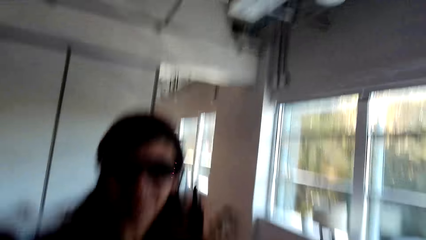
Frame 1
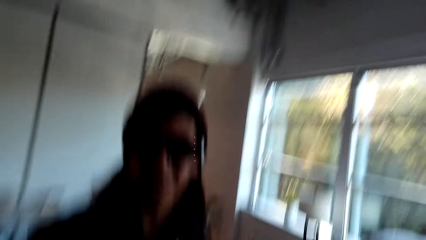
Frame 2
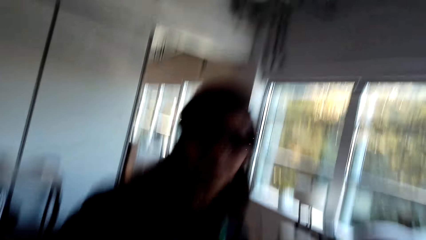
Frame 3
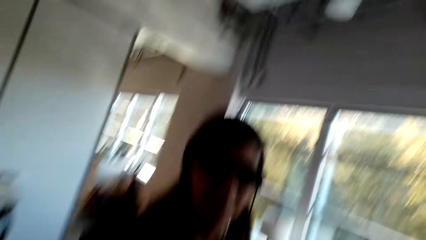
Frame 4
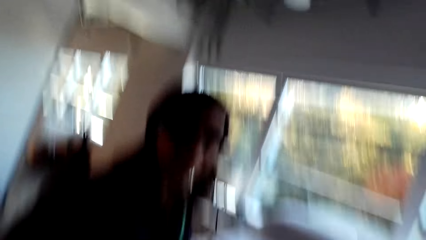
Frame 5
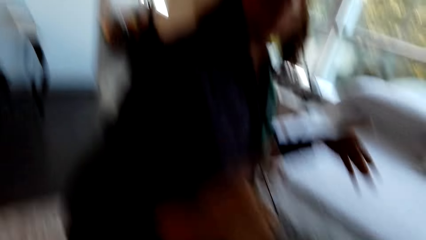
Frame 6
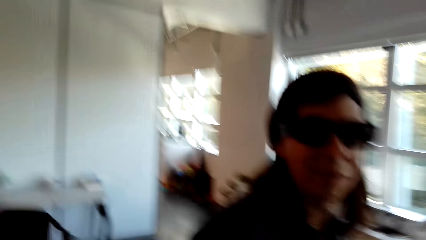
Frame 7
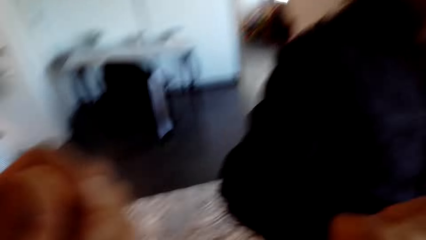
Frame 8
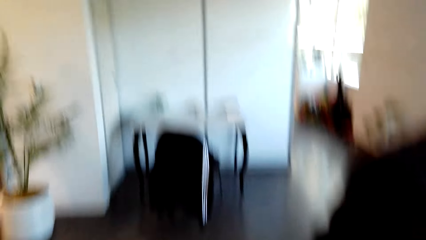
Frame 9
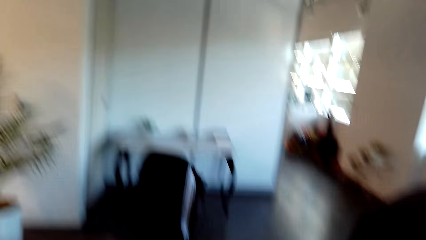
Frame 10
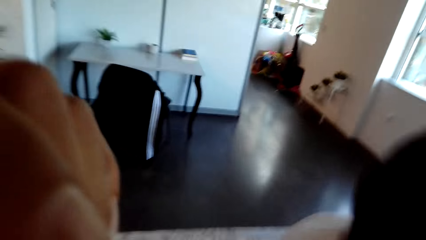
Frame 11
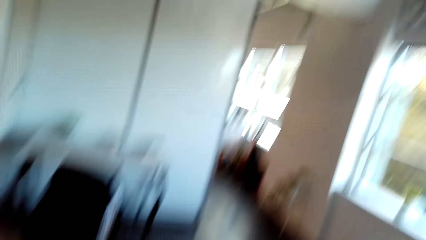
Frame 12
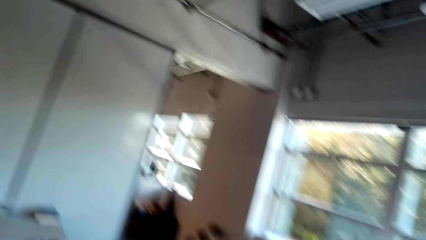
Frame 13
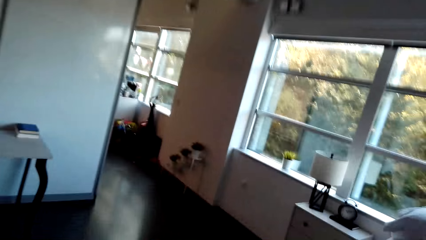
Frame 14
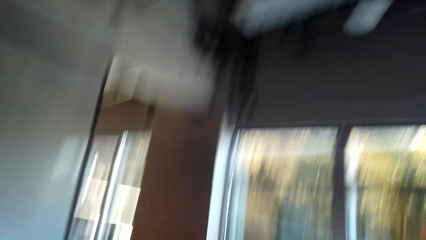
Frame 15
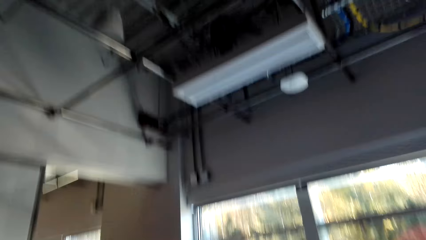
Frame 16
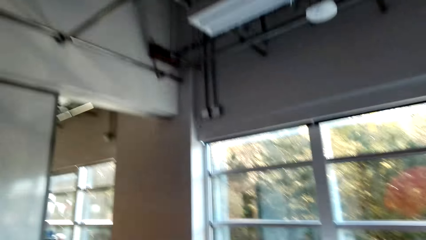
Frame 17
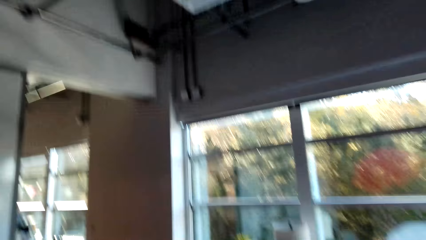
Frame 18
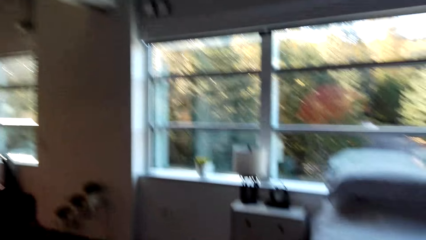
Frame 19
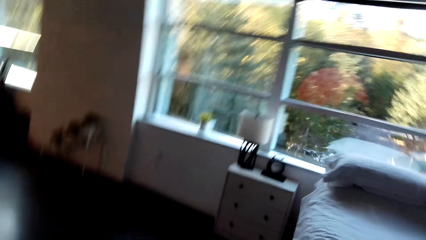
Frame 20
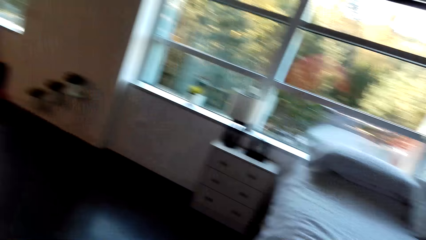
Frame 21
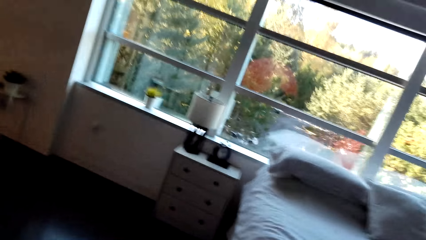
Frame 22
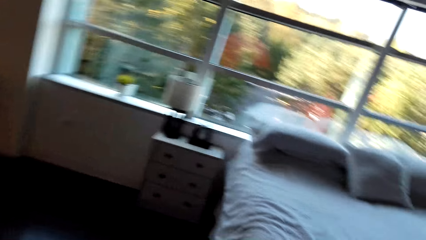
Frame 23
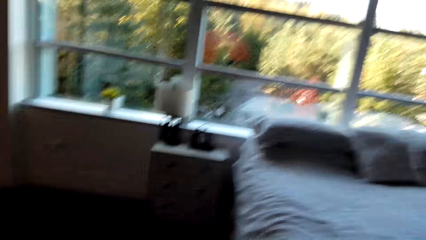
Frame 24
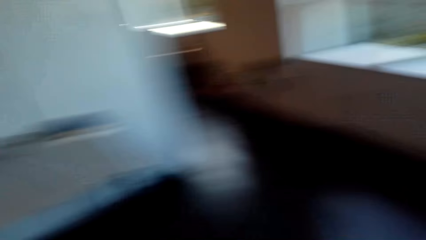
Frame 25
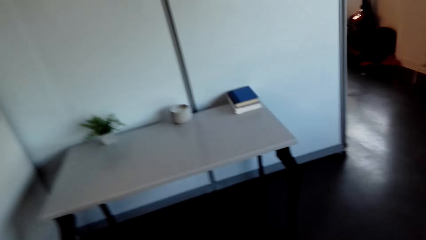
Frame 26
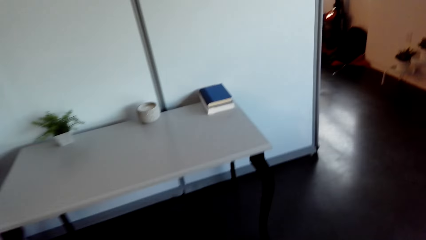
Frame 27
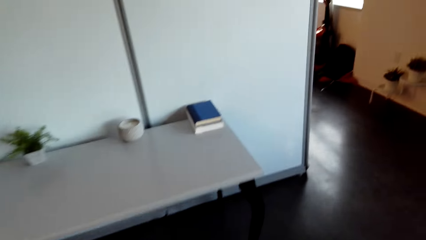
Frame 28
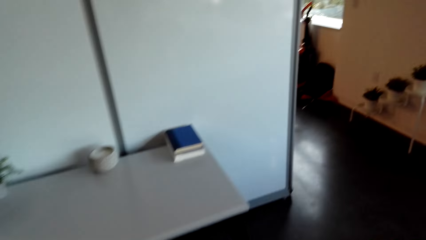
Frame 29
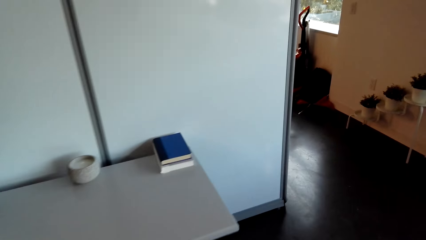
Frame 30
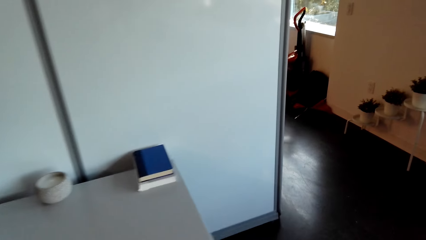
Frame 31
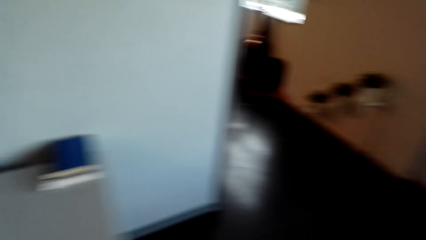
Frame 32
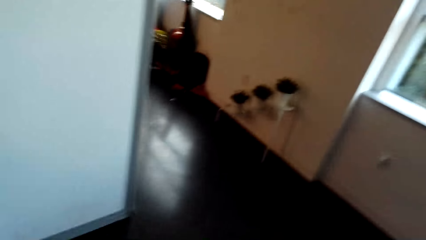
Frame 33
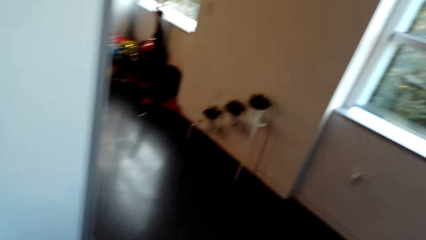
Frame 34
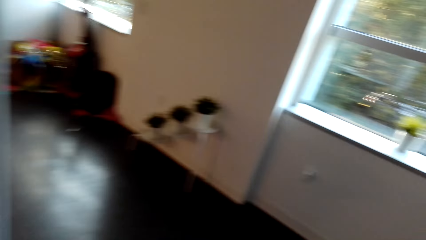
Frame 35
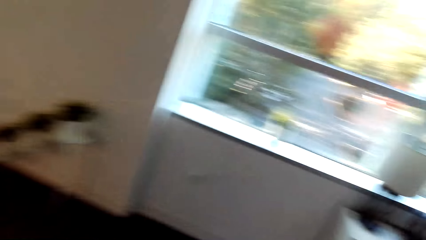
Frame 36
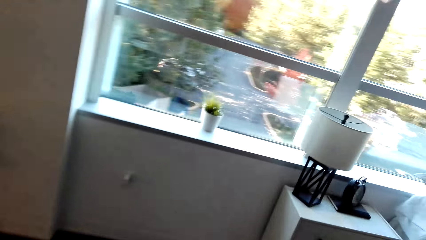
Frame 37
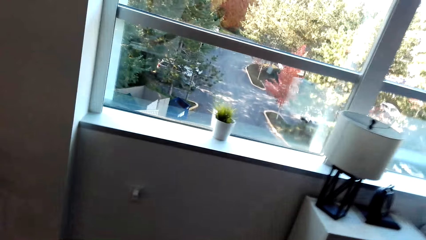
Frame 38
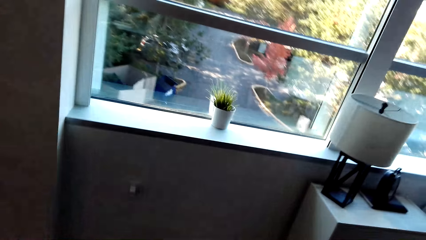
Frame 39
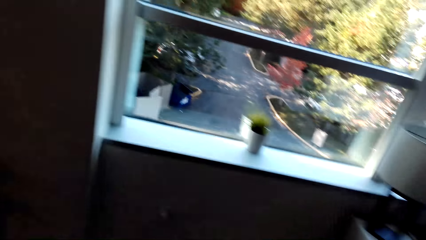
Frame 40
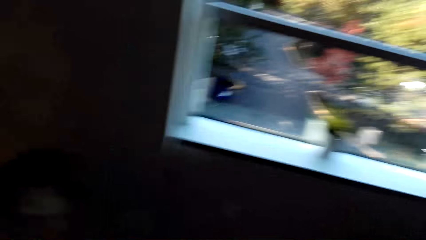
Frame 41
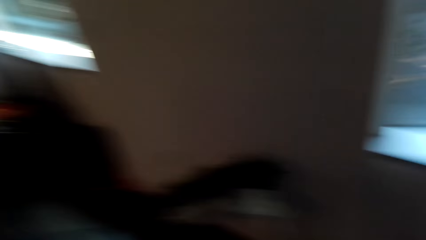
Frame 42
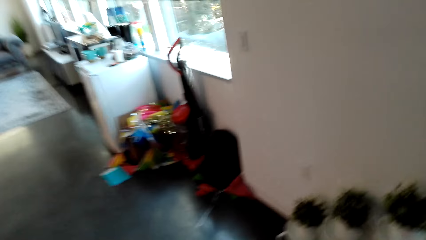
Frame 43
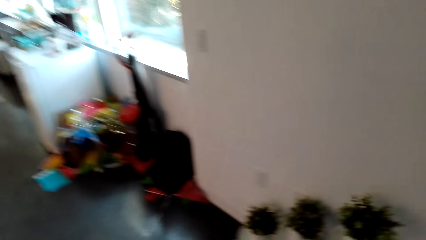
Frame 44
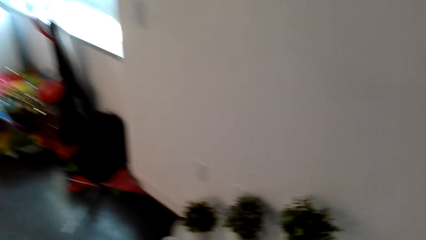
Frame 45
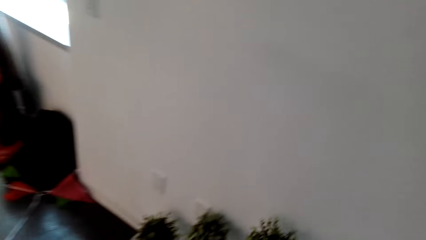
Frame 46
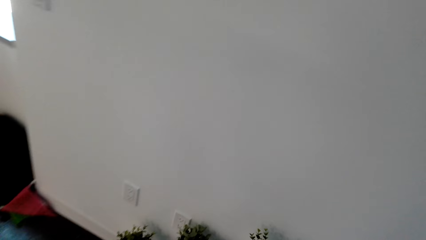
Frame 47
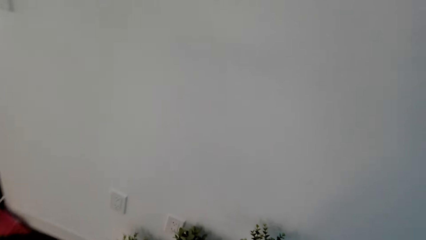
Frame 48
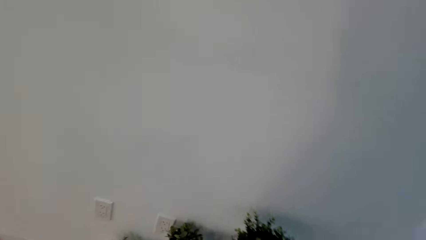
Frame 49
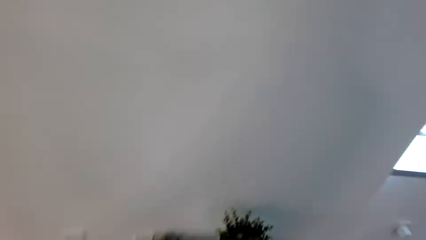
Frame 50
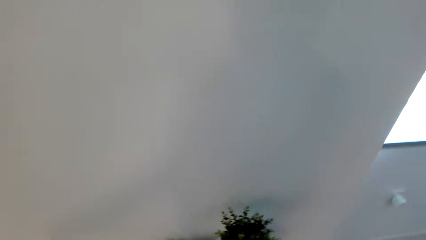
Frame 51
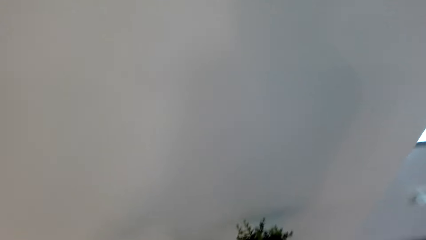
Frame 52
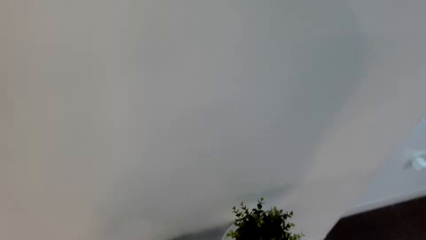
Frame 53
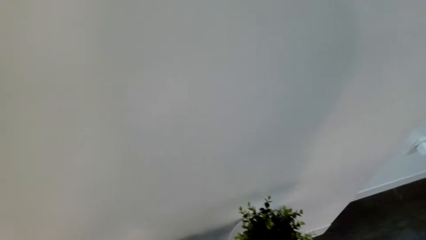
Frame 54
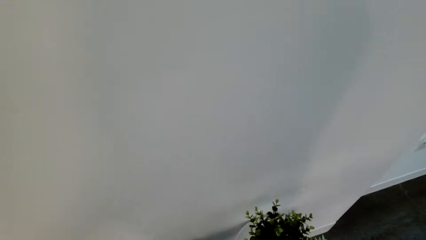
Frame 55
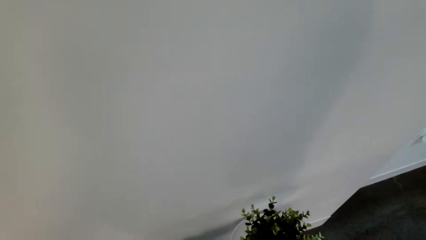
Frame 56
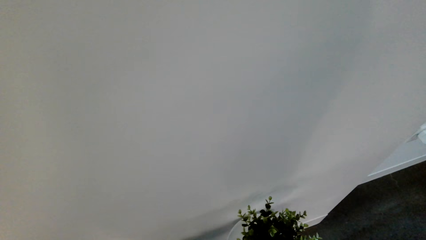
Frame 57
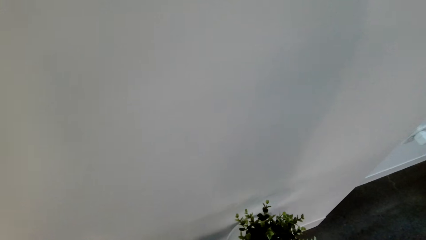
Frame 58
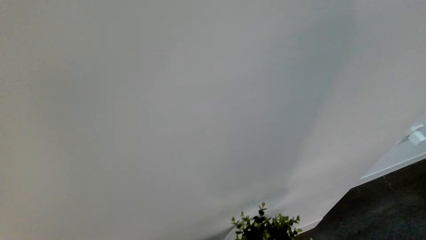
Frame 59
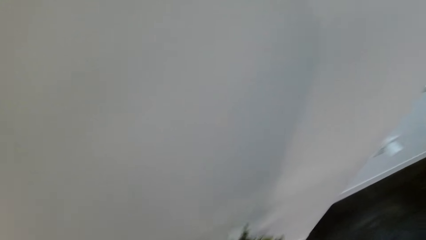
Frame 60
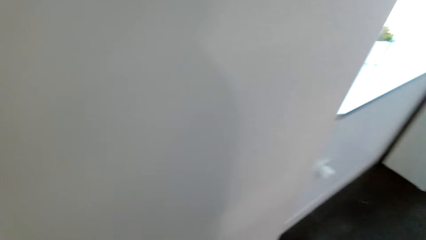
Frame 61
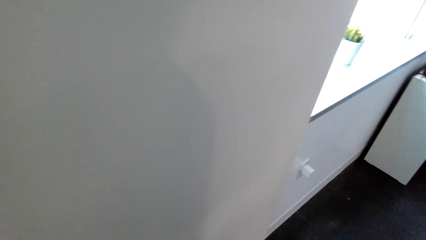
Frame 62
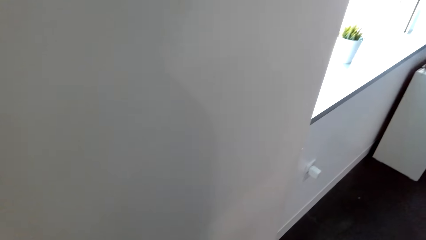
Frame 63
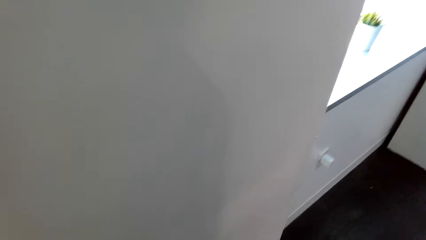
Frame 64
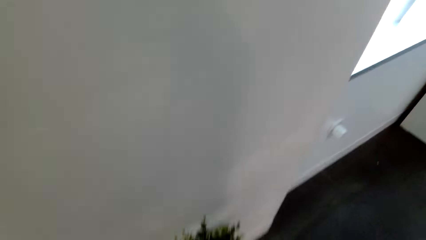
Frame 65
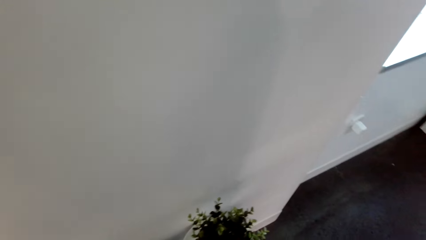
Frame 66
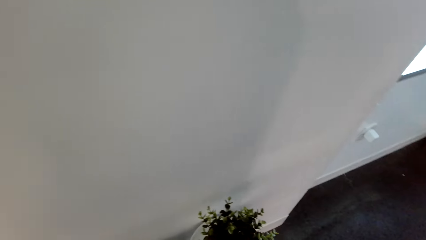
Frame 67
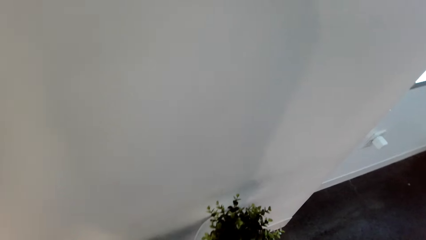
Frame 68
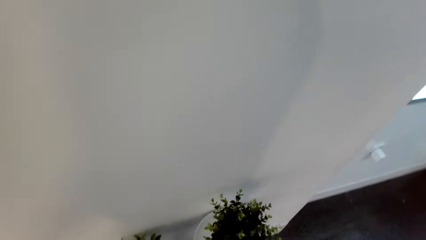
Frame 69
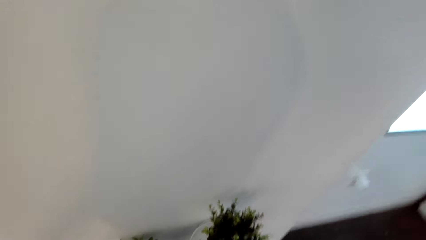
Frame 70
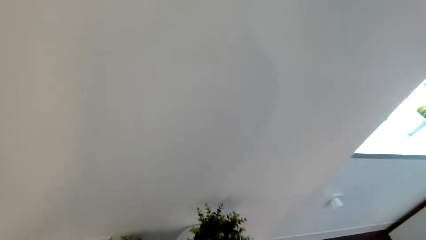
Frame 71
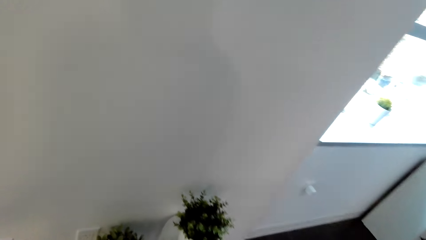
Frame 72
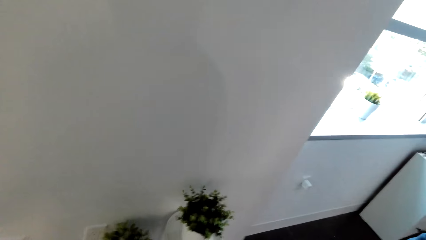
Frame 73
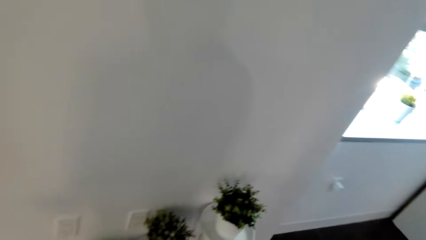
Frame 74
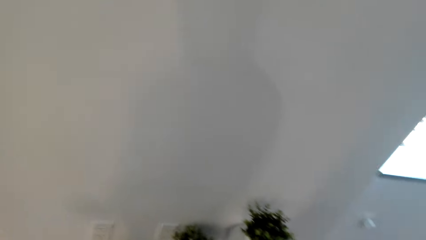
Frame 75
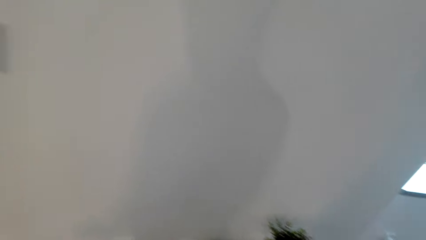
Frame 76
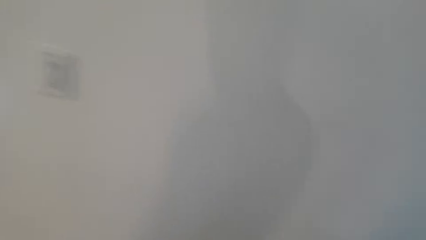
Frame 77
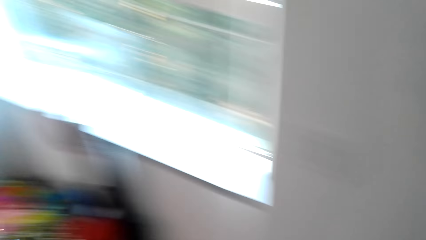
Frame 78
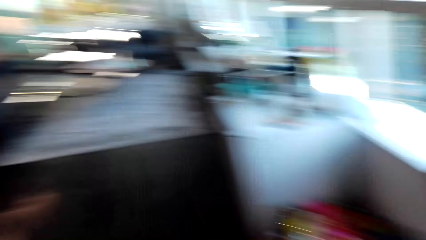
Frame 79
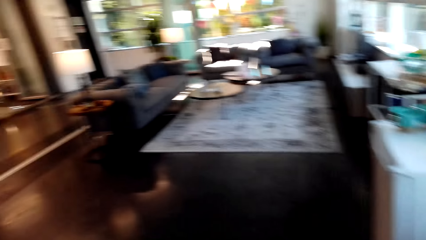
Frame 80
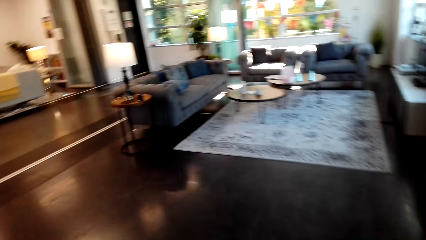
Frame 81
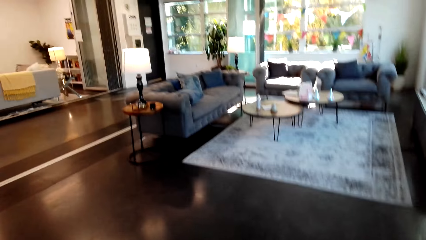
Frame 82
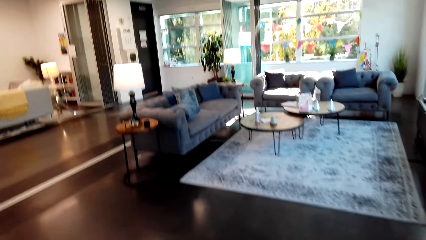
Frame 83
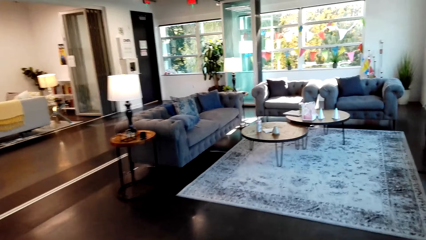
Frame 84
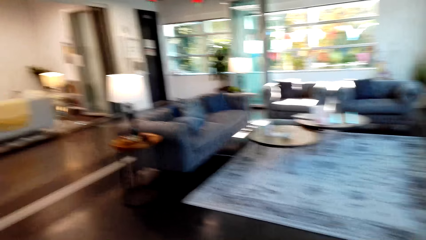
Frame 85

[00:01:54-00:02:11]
The camera wearer dialogues with a man. They look around.
